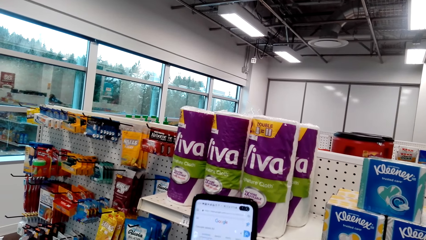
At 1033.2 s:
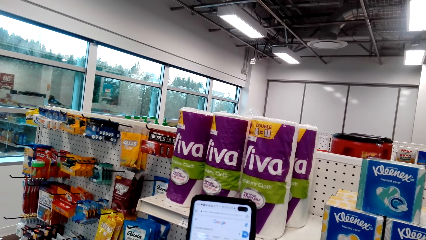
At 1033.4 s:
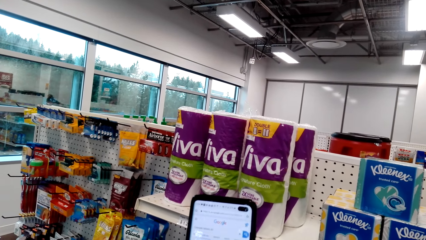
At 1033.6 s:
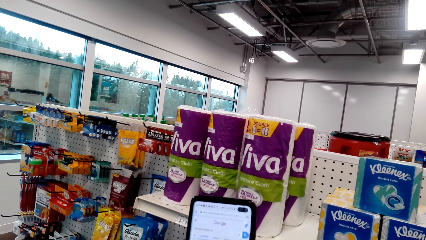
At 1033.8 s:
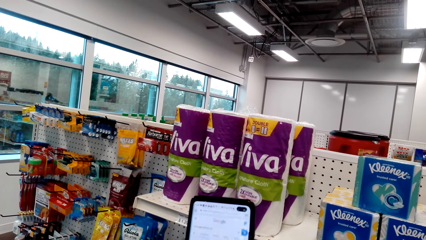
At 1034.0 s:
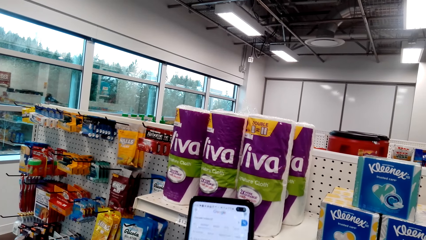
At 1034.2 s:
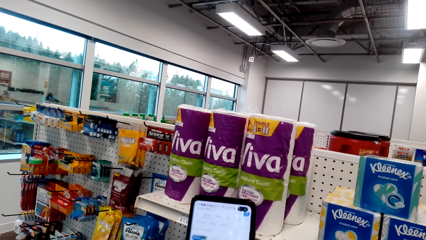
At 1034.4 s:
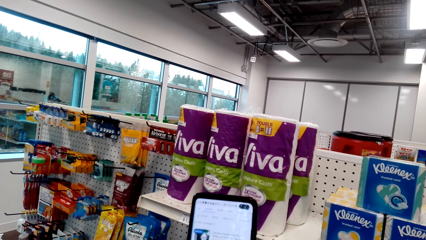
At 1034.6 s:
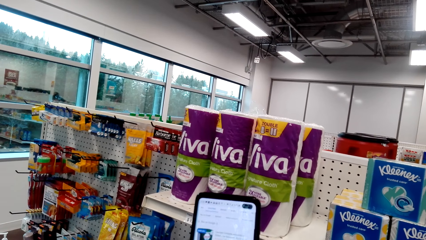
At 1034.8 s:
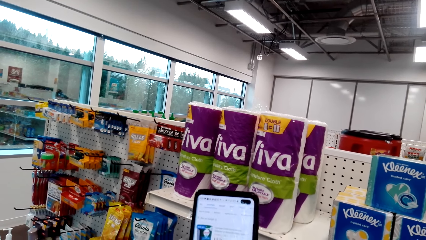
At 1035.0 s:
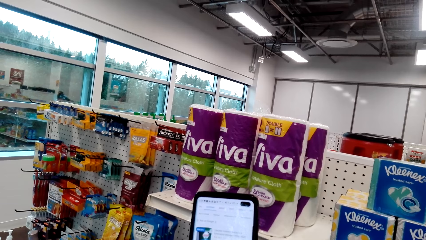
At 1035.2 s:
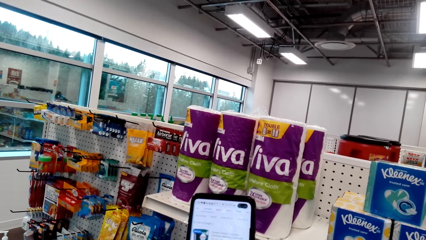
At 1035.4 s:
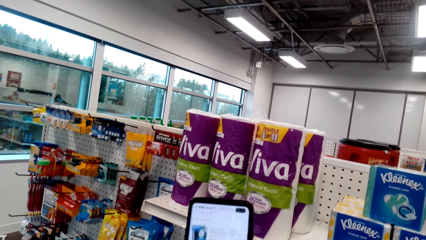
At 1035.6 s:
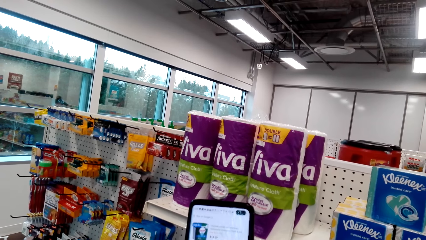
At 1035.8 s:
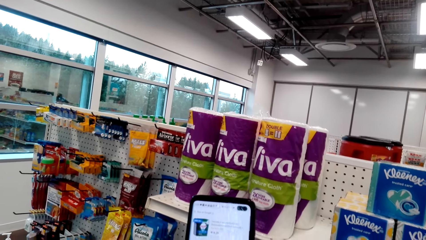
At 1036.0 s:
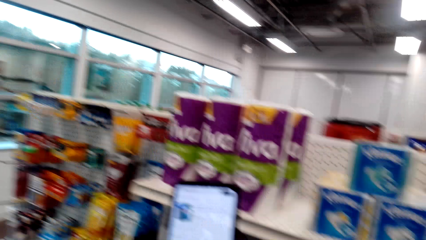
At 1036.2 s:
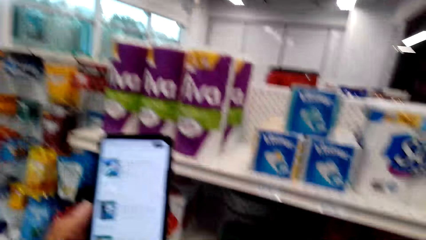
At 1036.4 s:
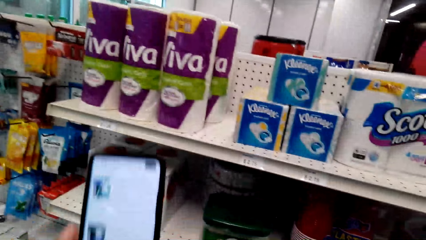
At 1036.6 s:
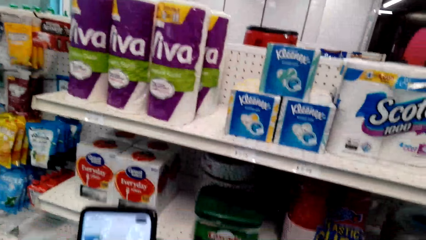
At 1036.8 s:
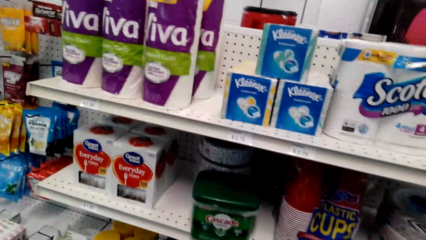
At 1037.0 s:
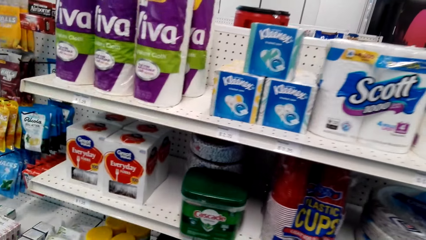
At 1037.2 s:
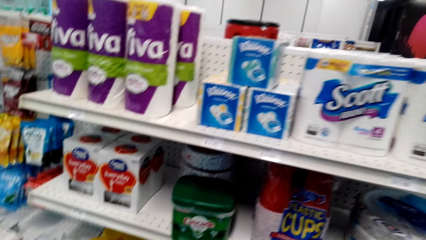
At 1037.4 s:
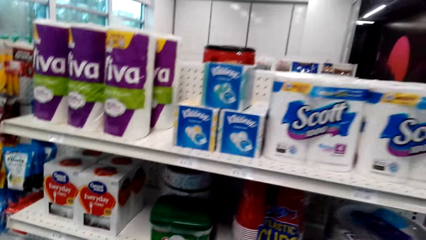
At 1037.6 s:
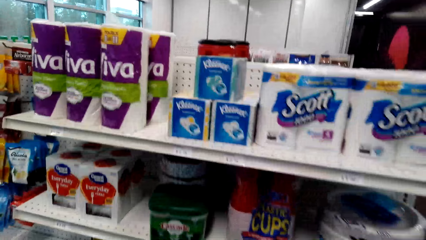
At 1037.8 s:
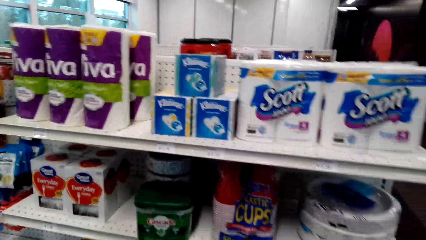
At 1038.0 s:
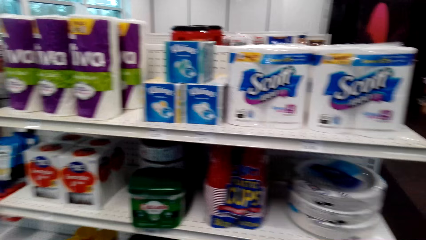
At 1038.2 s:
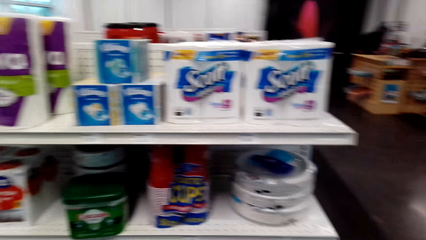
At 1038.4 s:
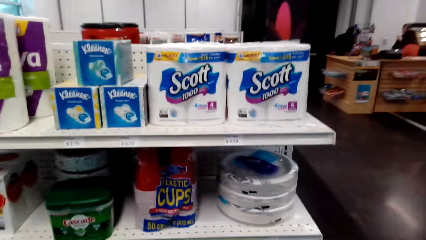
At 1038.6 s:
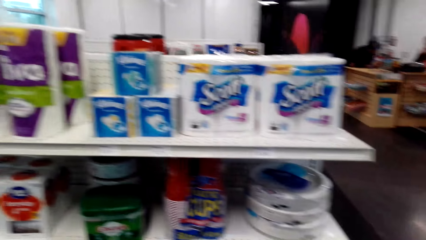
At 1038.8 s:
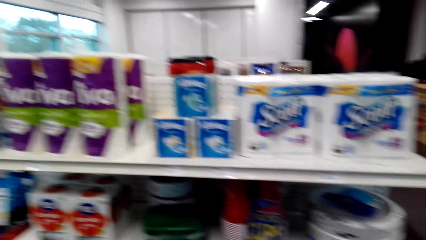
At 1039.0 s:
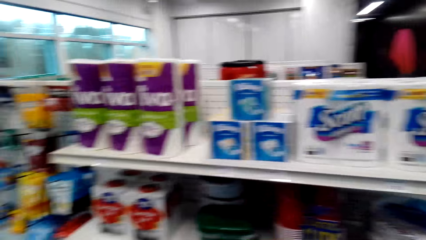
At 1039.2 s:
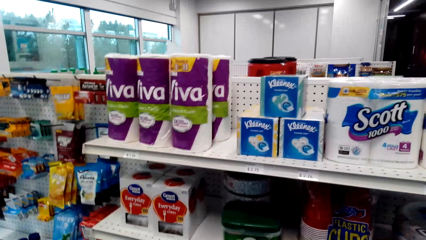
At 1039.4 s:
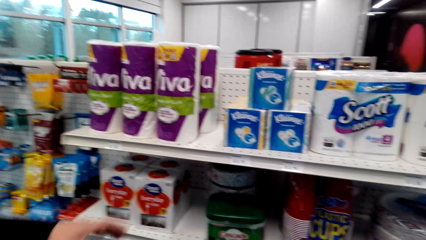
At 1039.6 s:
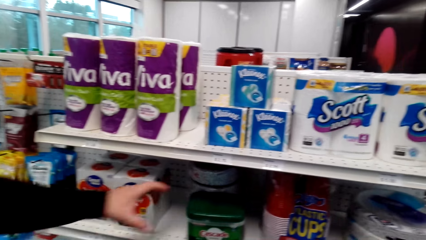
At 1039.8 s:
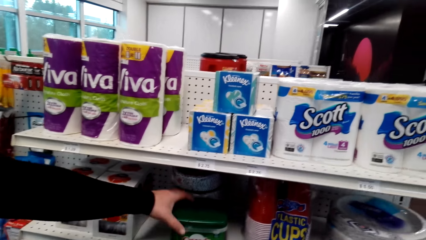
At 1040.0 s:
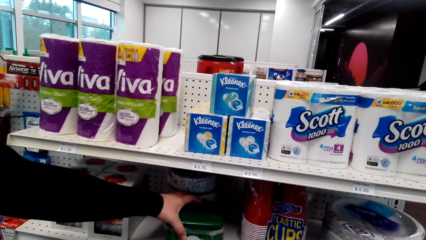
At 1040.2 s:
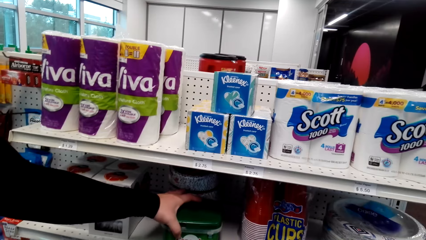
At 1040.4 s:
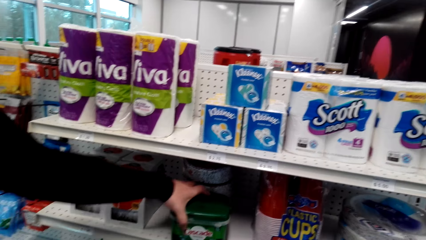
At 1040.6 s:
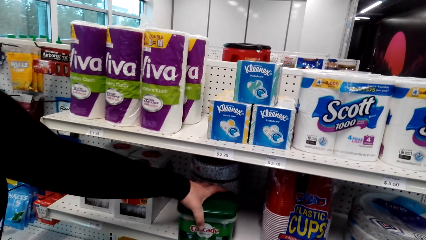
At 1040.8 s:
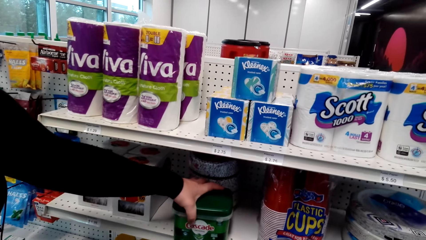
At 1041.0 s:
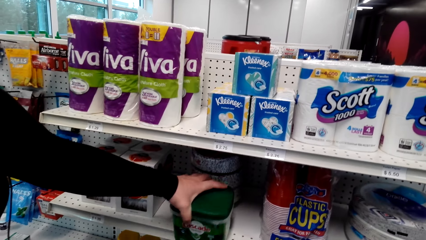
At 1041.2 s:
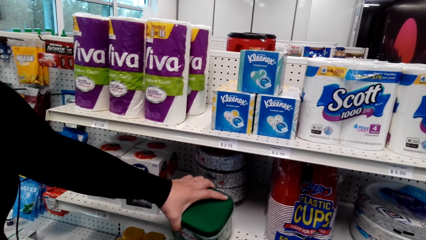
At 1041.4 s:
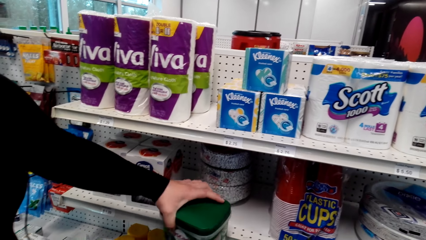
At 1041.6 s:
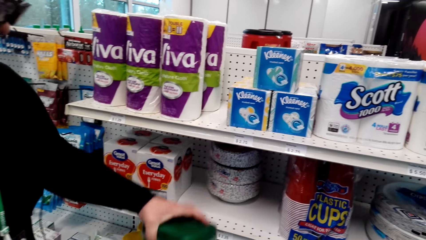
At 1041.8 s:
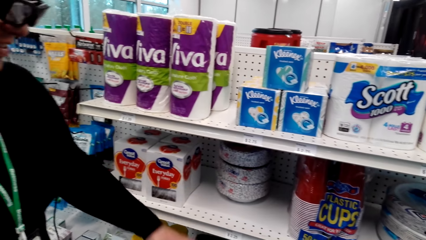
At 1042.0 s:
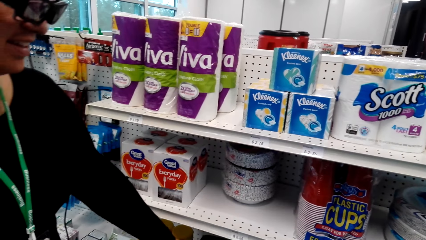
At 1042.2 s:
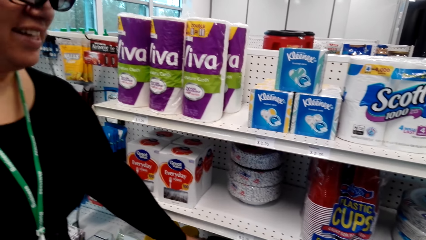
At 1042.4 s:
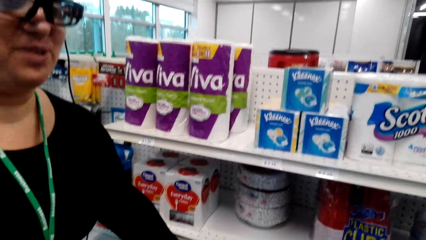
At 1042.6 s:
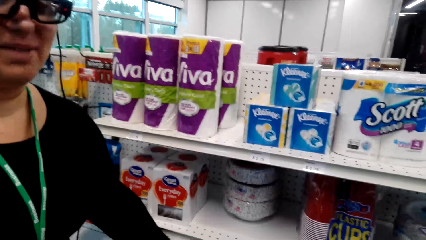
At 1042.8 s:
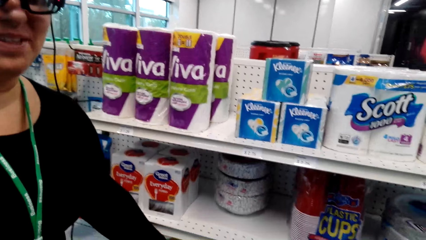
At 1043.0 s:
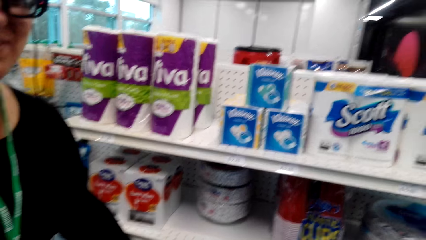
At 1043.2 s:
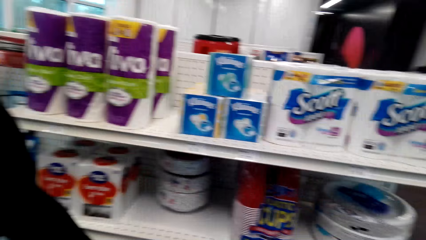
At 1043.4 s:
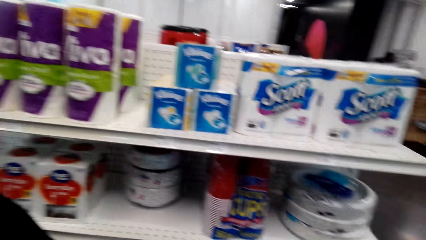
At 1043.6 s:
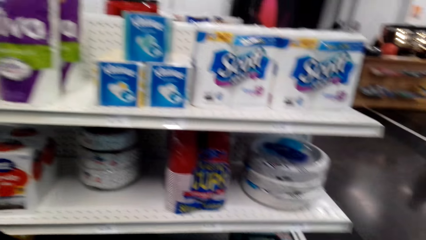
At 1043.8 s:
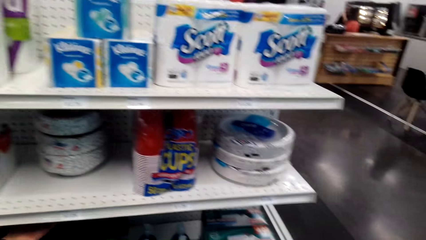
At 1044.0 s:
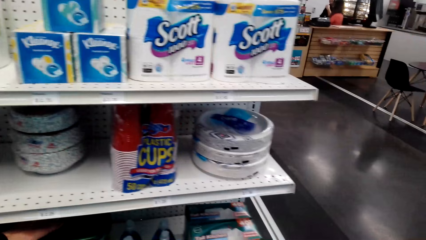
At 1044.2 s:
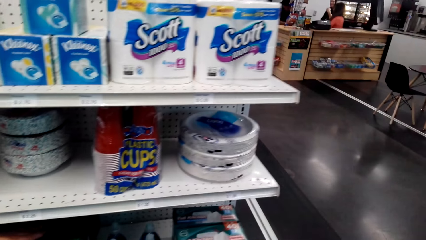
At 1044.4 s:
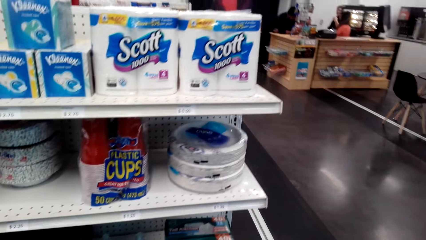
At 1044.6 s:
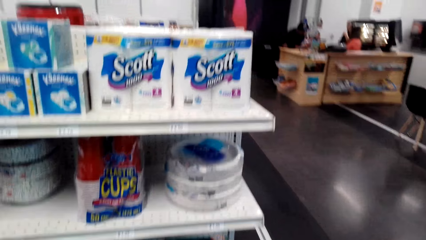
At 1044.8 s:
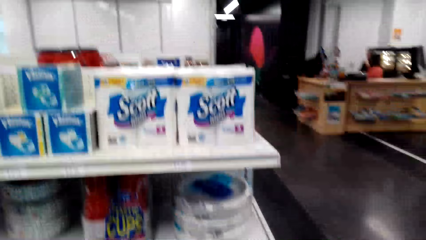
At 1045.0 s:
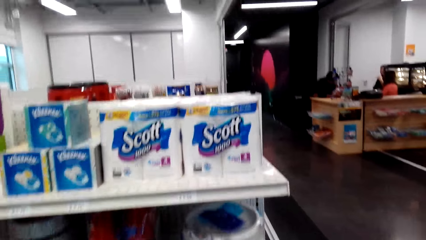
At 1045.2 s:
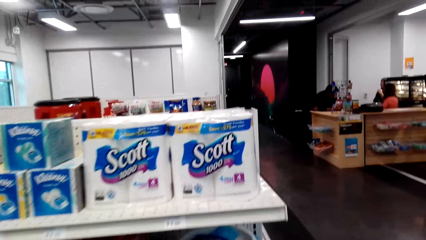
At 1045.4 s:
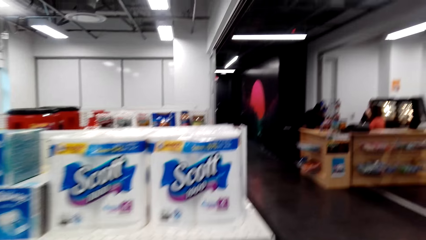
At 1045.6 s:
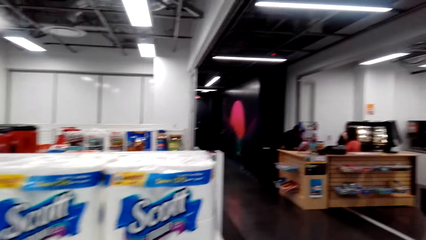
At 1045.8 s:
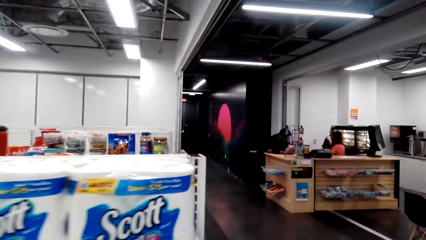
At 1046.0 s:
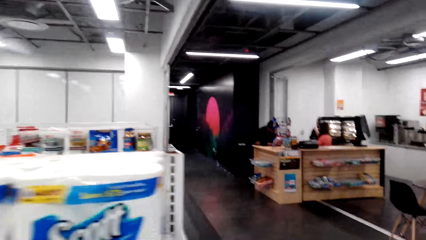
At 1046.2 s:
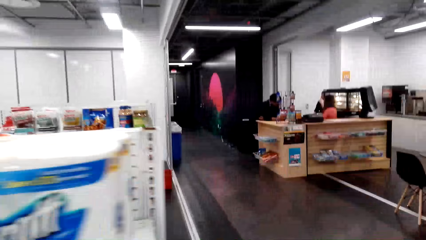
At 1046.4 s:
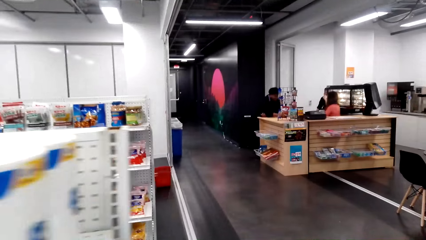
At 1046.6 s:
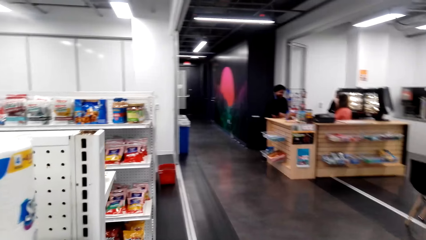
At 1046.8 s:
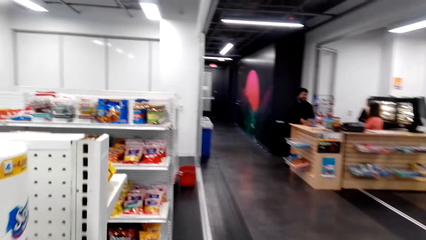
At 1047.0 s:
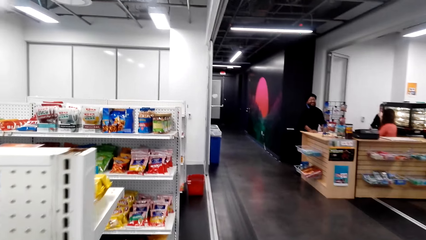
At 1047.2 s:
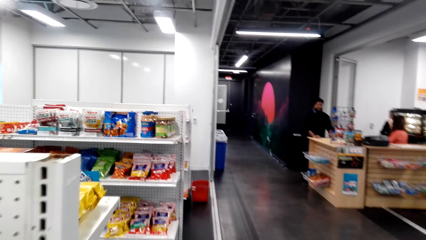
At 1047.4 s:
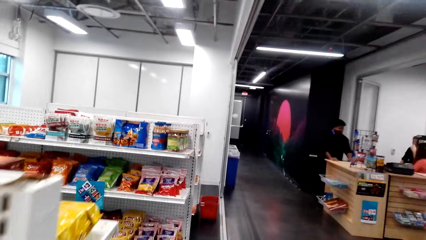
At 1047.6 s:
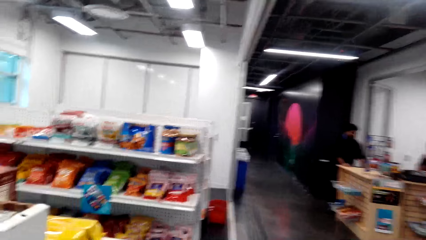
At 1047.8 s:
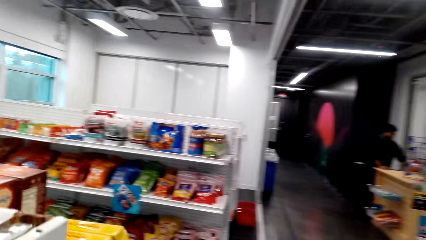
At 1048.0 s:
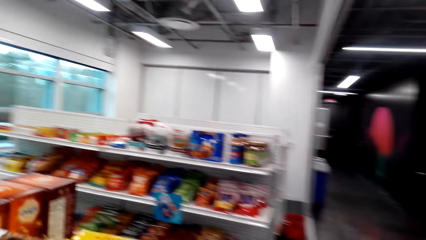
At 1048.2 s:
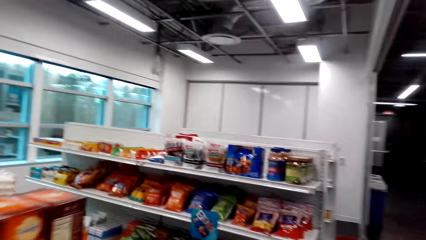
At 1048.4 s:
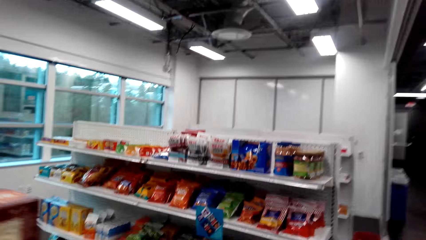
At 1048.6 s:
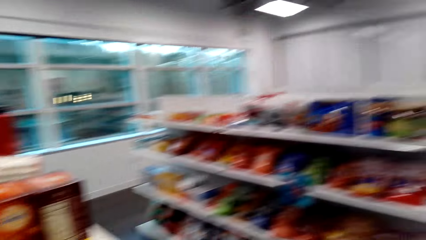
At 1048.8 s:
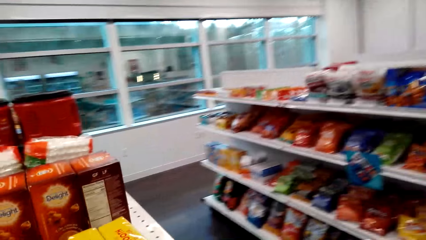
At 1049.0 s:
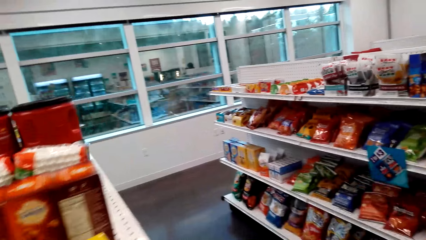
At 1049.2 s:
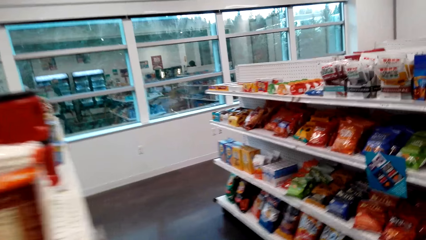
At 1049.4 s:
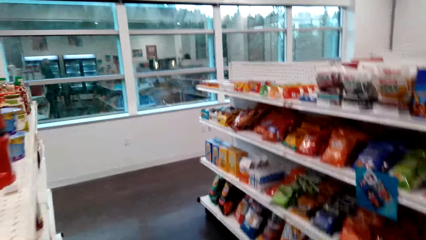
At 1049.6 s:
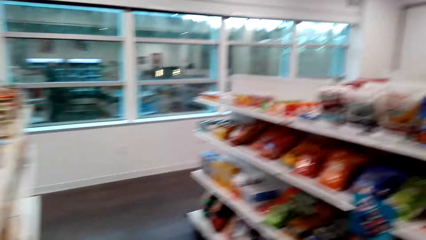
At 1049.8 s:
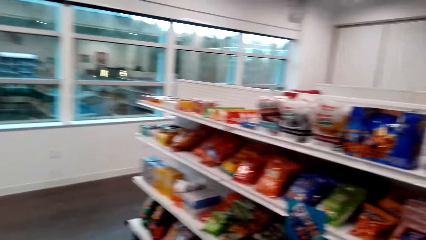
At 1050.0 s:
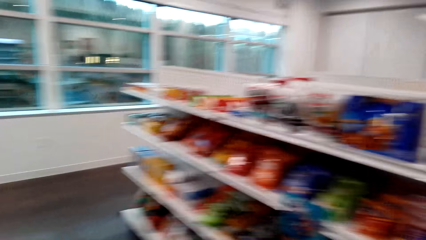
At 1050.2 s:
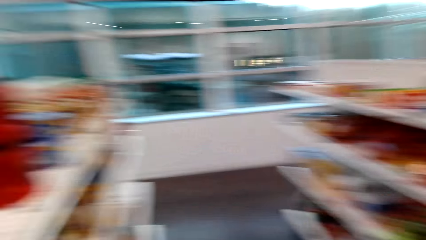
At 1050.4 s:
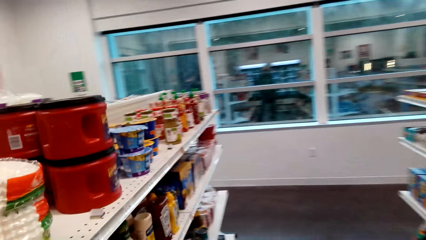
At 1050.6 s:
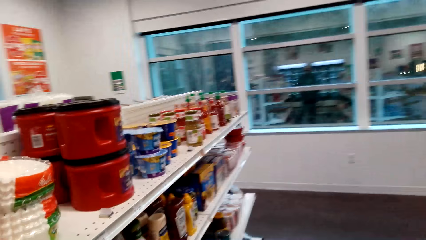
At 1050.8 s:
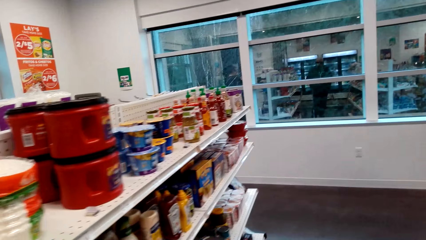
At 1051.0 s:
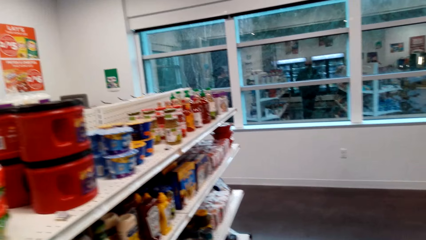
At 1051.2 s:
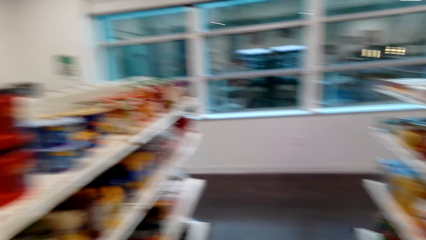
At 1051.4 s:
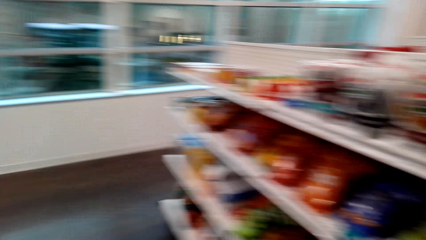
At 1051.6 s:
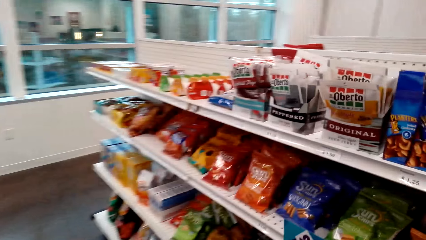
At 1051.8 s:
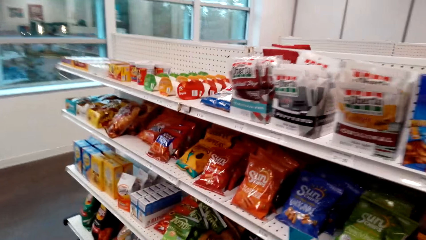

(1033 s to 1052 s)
The camera wearer looks around. A woman moves the container. The woman converses with the camera wearer. The camera wearer moves around.
